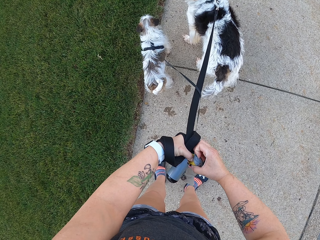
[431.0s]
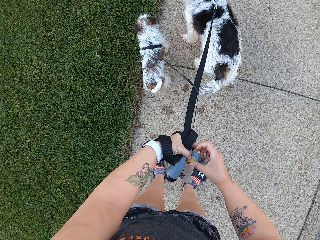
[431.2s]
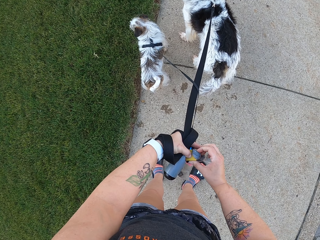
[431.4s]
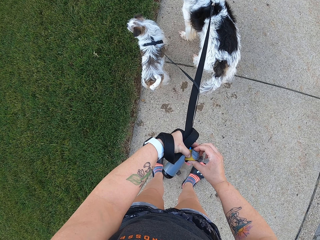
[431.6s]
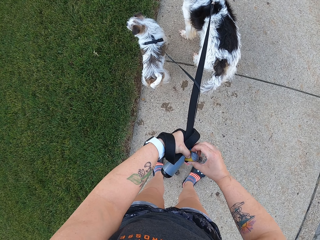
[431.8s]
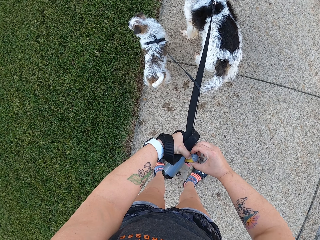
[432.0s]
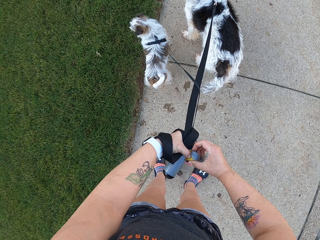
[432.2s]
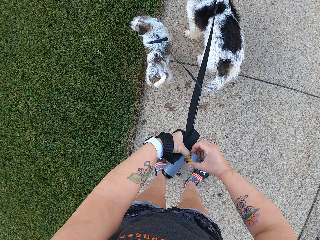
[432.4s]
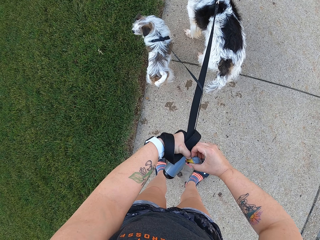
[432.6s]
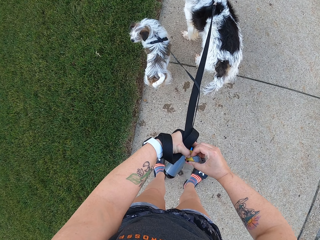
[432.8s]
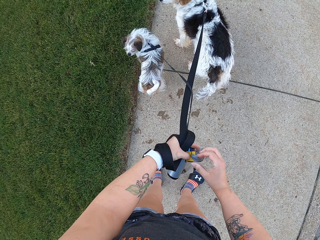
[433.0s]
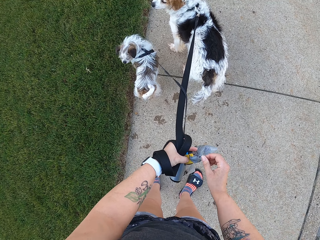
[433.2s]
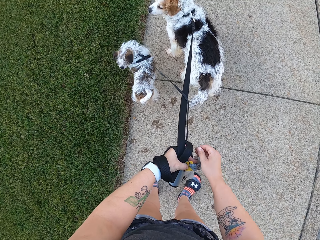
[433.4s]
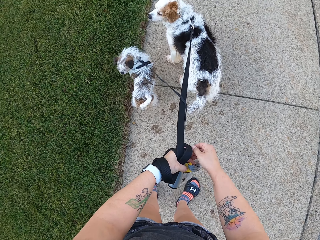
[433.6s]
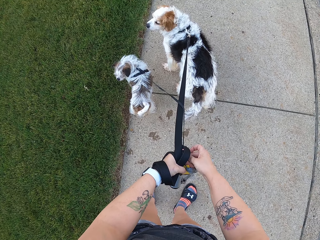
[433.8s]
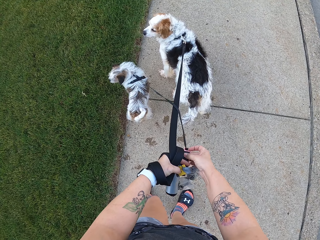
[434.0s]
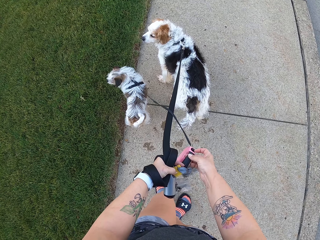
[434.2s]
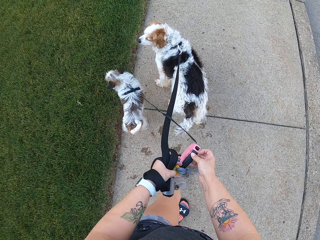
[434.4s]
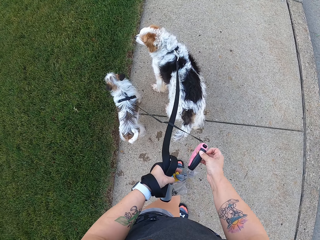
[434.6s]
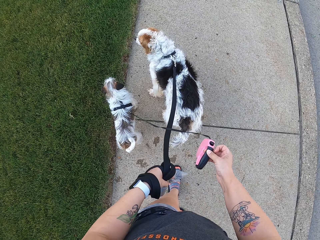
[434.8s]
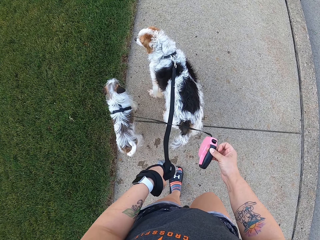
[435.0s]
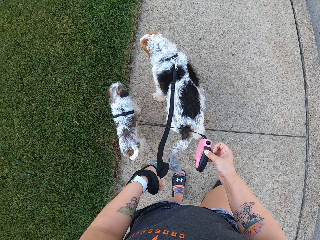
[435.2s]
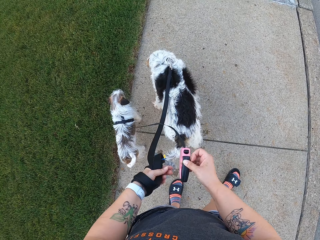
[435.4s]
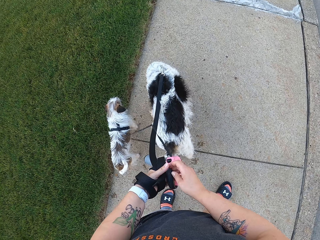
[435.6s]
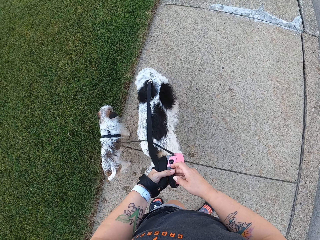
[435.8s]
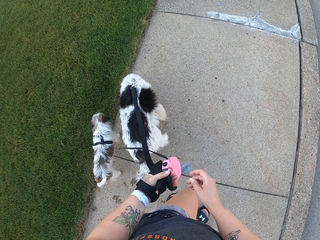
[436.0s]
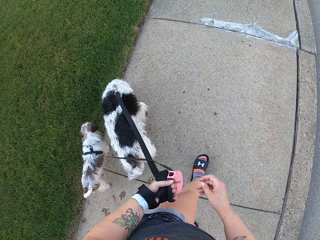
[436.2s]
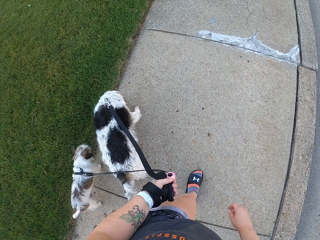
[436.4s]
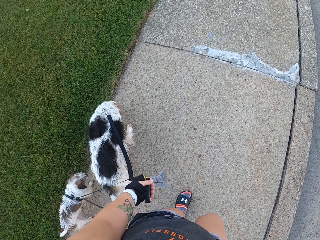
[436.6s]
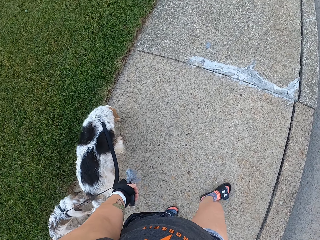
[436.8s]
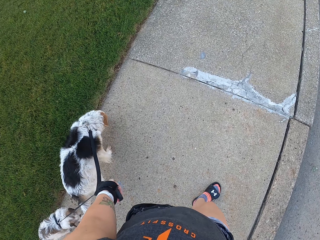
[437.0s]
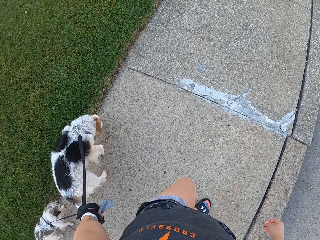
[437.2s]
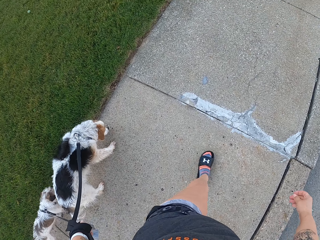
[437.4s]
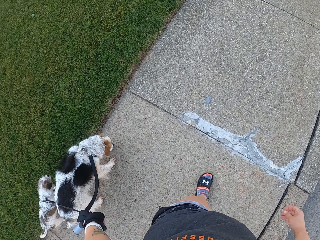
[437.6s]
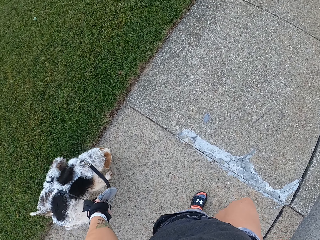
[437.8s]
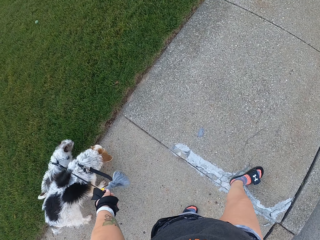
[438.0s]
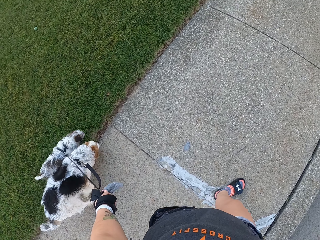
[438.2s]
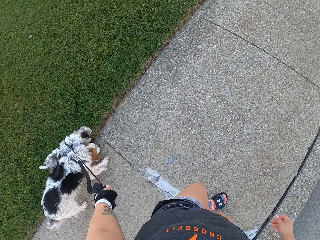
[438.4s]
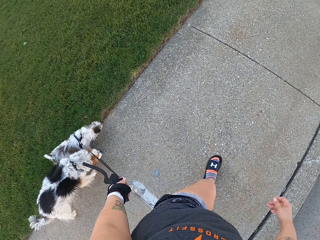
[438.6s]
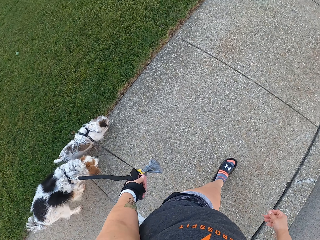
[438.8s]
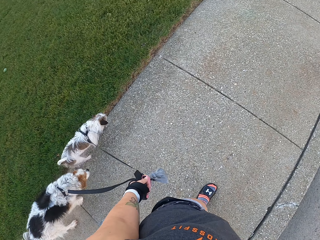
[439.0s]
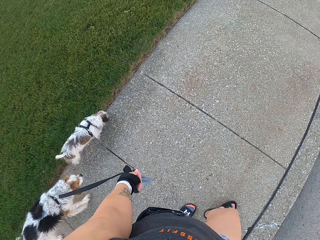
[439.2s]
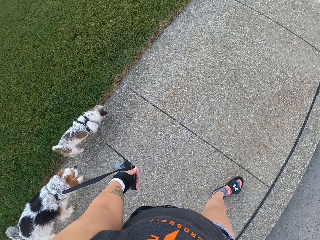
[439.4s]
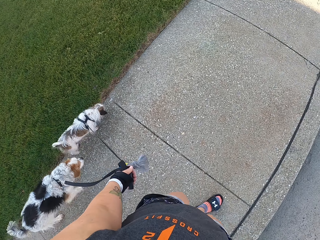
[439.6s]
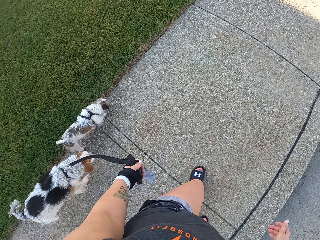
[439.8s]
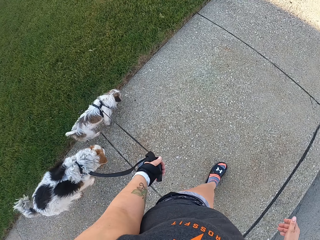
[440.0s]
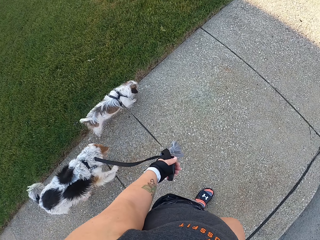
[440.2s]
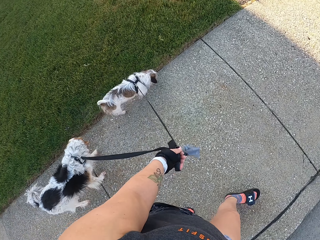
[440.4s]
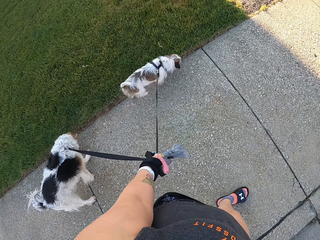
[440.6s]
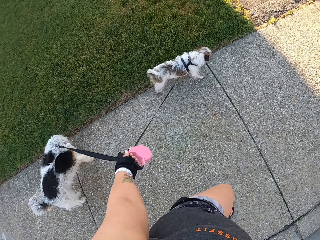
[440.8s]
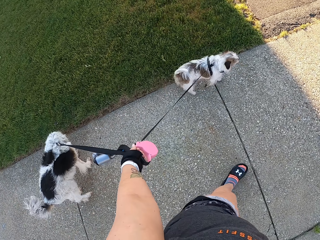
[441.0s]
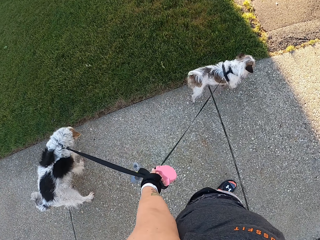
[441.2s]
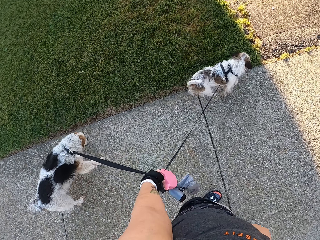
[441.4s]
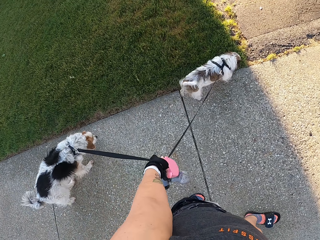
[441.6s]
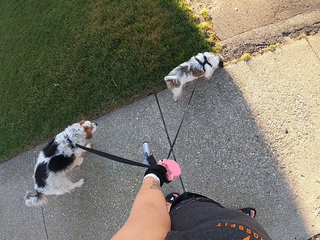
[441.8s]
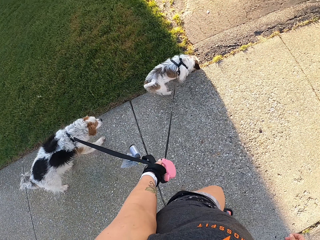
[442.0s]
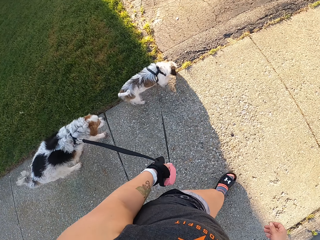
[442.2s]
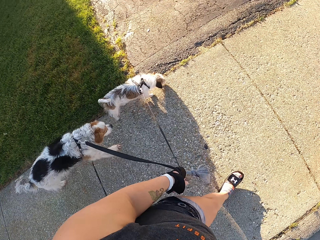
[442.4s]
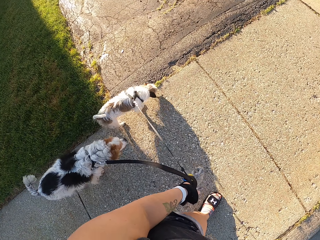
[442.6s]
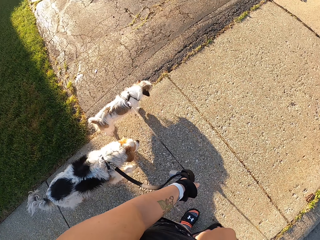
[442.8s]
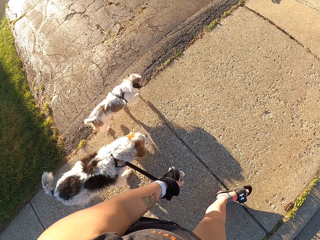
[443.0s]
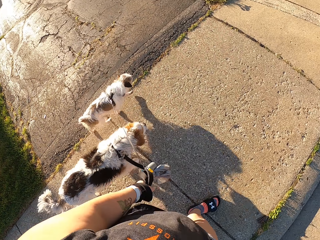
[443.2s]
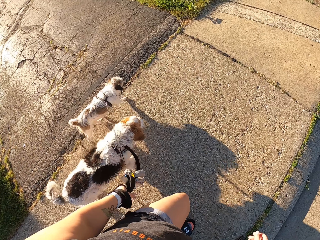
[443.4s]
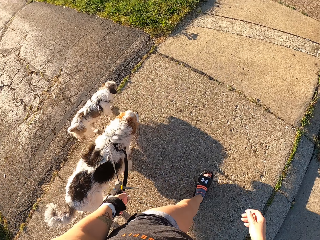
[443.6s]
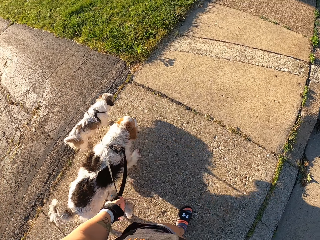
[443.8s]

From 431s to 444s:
The camera wearer transfers the handle of a leash to her right hand. She transfers the handle of the leash to her left hand. She walks the two dogs on the tarred road with the leash.

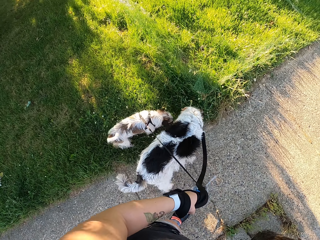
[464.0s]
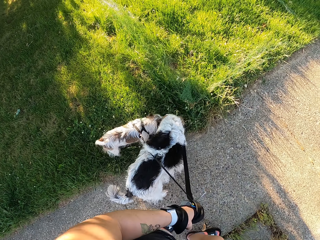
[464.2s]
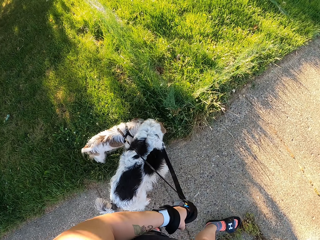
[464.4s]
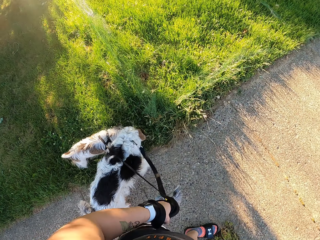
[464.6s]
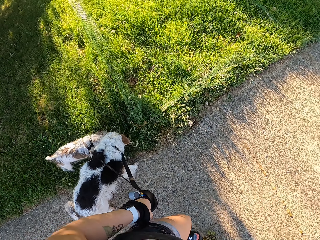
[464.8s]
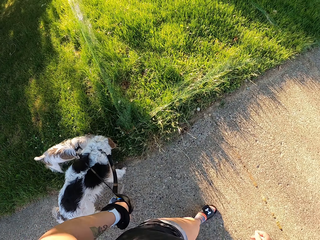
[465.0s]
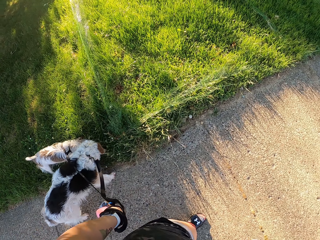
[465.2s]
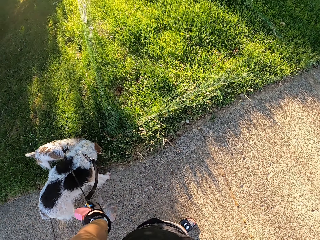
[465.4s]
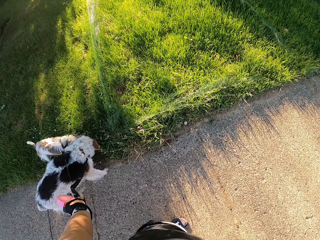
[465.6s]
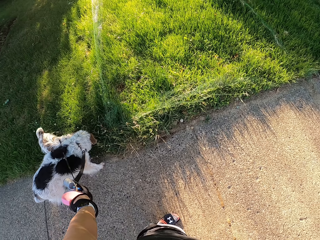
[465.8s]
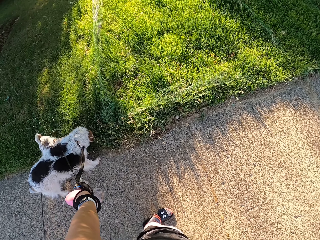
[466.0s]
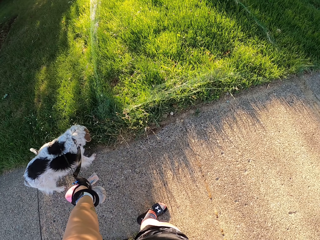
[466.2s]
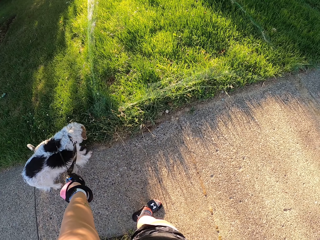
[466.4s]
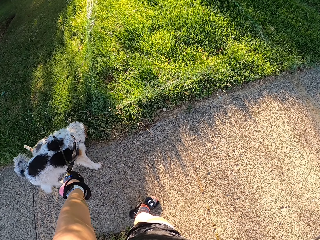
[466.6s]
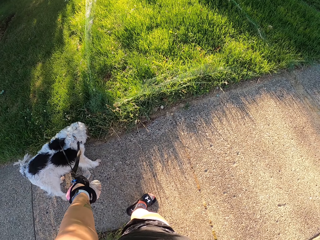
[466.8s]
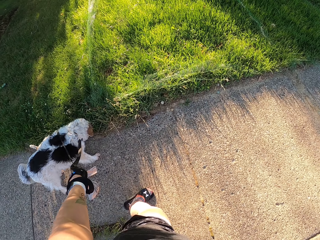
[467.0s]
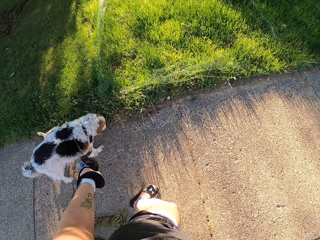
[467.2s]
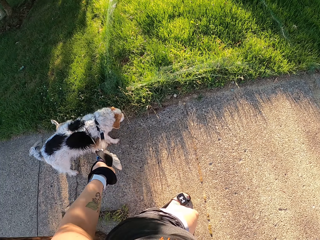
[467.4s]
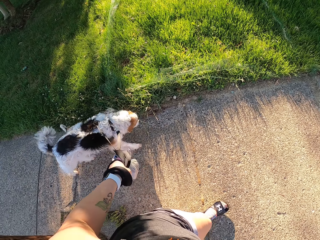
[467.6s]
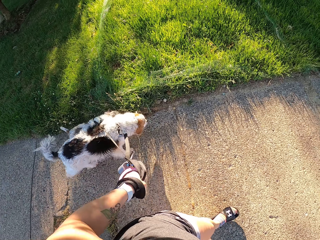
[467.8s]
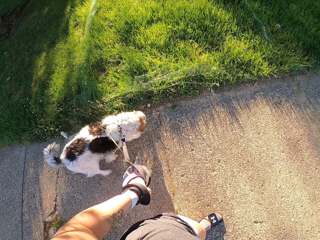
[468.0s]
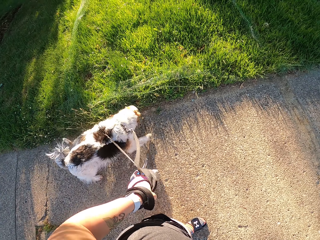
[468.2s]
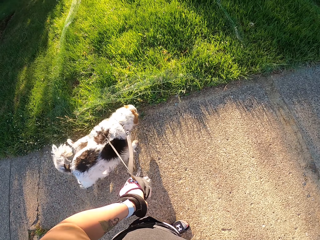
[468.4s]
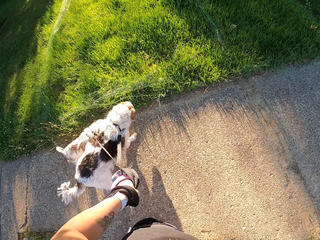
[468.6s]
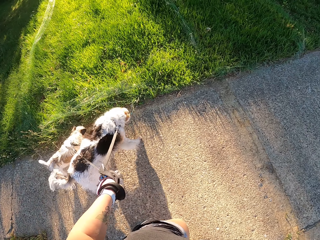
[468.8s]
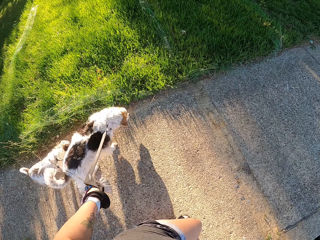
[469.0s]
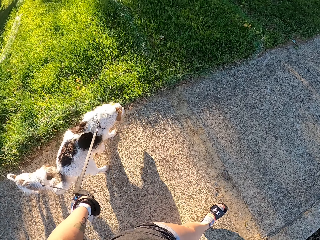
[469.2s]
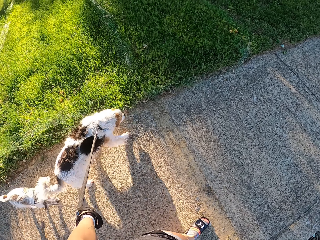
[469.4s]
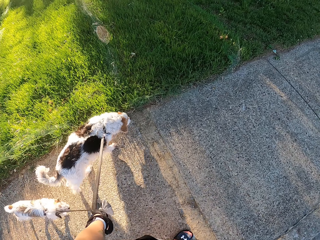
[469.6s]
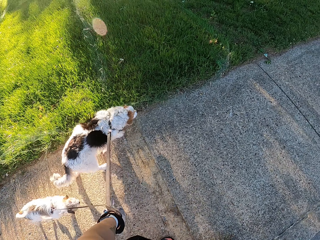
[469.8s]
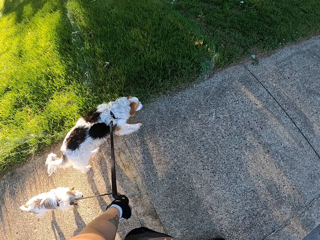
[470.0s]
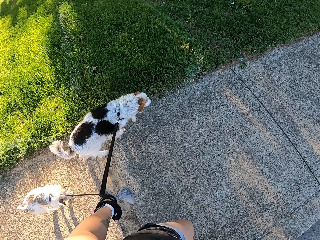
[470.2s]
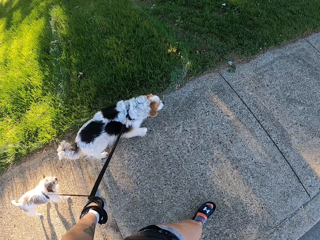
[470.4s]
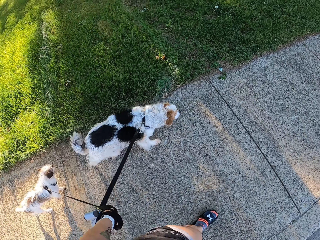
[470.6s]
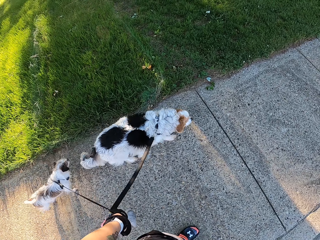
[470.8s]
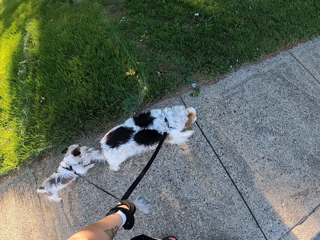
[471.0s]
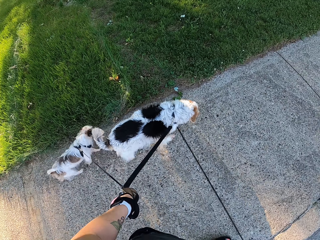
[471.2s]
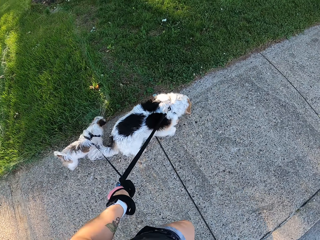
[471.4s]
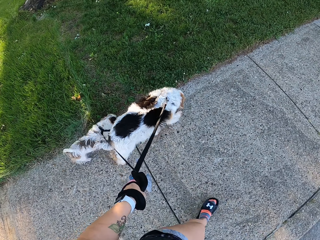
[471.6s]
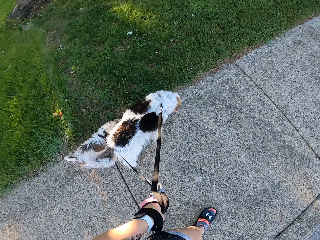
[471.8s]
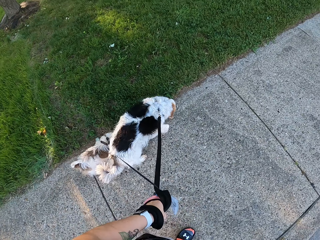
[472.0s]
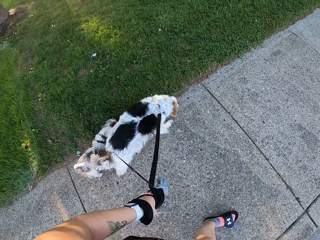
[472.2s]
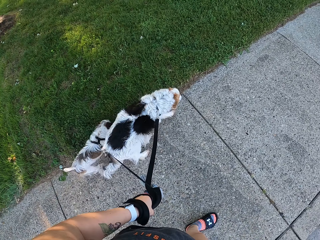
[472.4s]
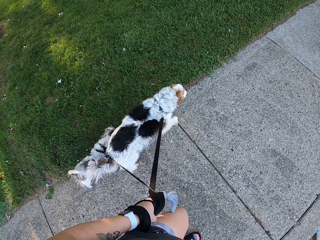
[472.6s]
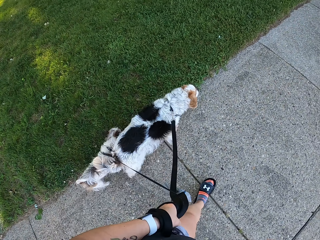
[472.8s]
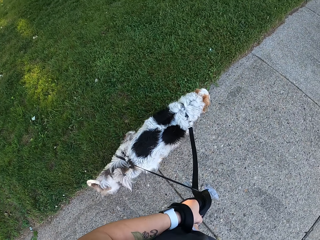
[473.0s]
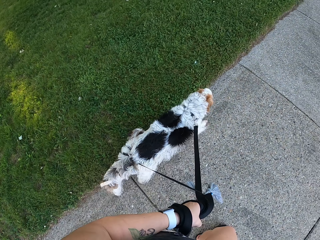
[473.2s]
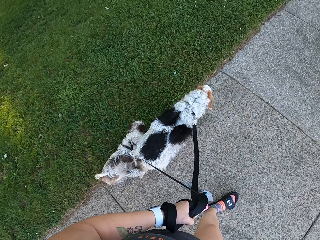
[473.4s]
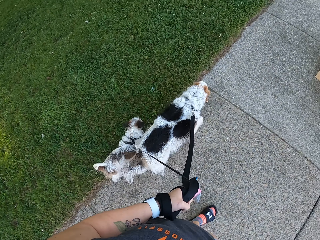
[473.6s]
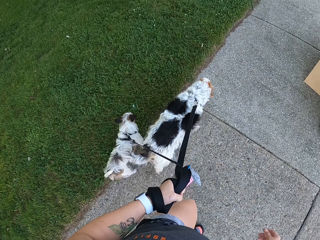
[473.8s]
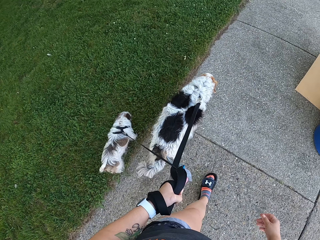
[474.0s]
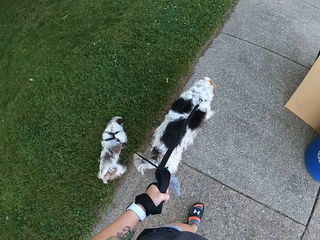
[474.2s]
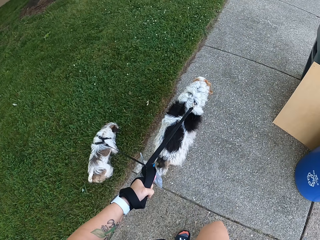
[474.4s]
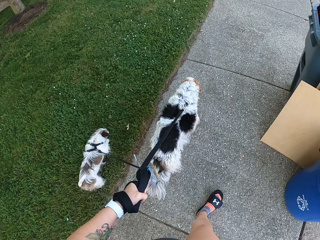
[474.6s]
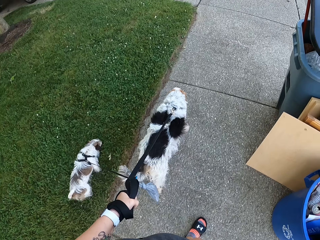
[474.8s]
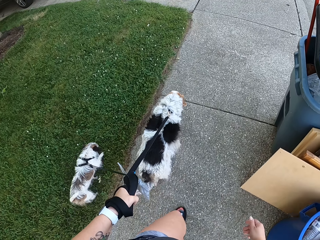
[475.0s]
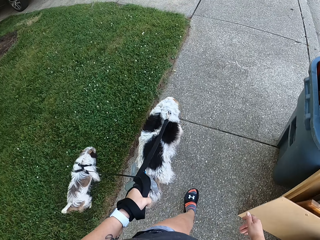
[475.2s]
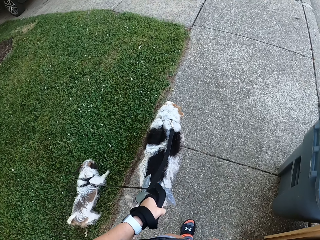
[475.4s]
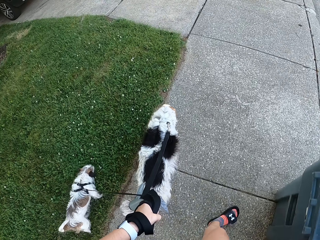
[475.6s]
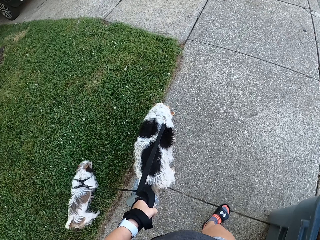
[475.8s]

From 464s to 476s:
A dog sniffs the lawn. Another dog sniffs the lawn. The camera wearer stands on the road. They walk the two dogs on the tarred road with the leash. The other dog walks on the lawn.
